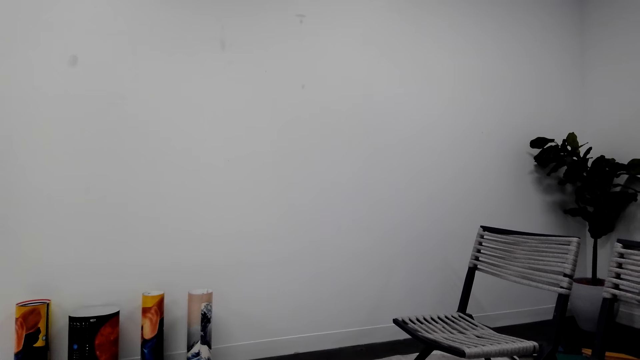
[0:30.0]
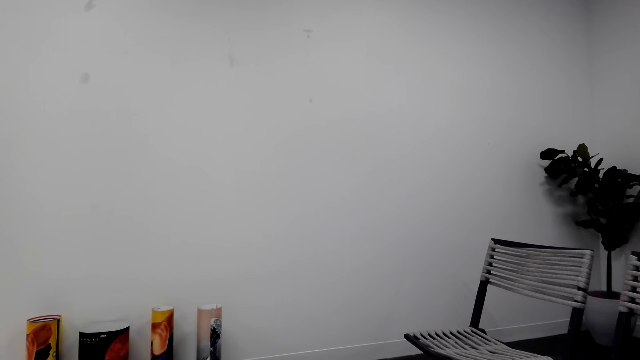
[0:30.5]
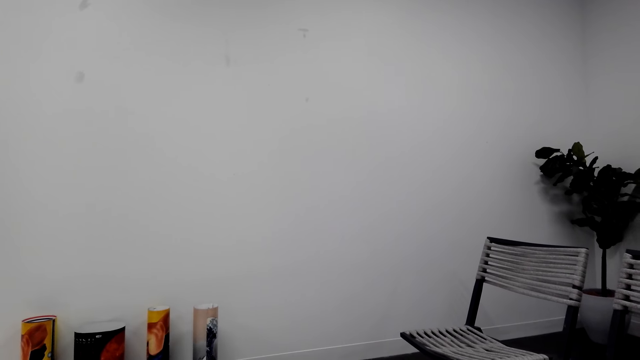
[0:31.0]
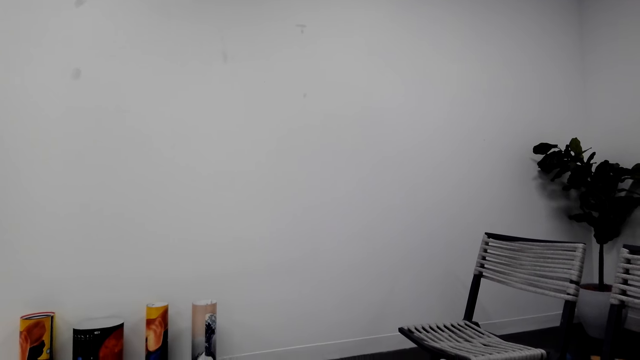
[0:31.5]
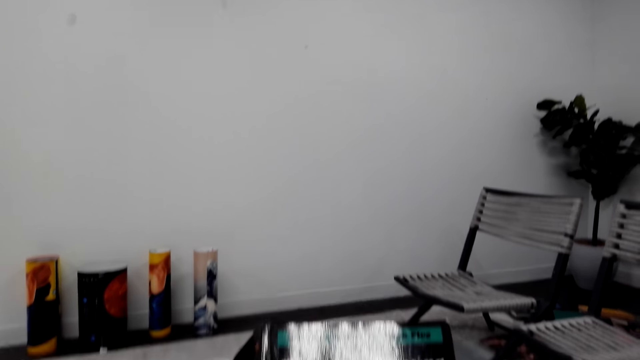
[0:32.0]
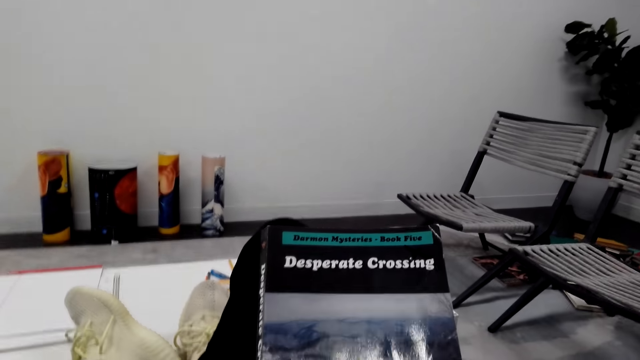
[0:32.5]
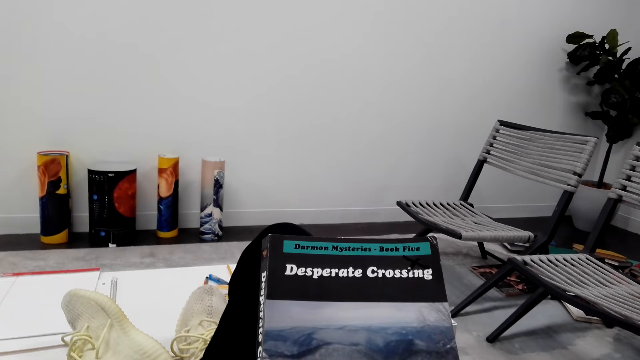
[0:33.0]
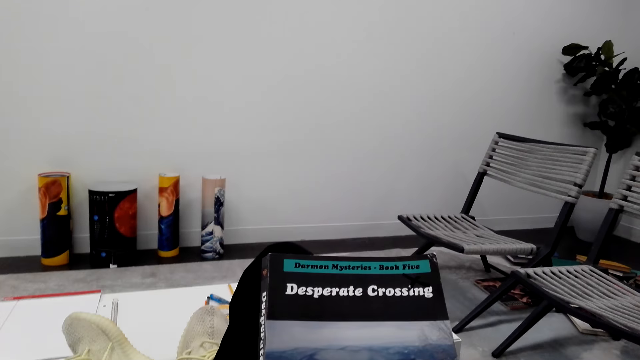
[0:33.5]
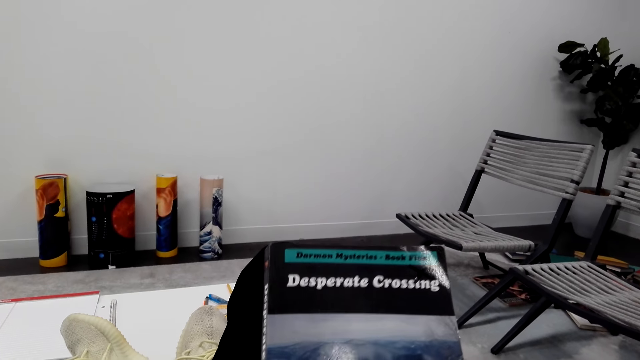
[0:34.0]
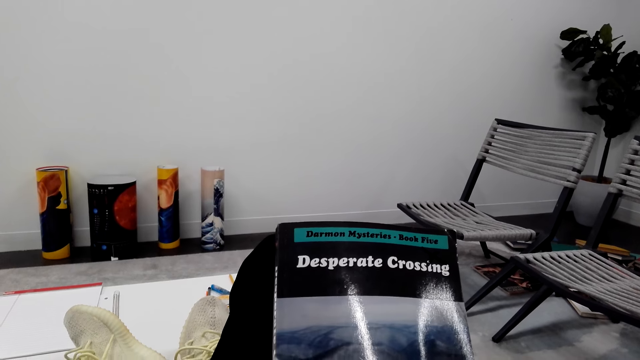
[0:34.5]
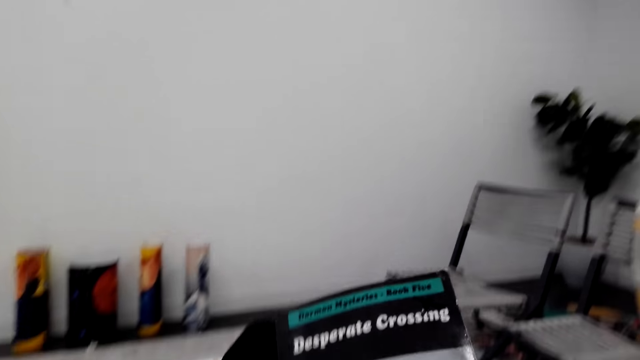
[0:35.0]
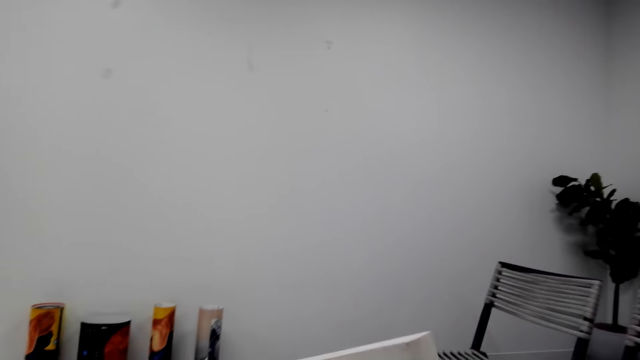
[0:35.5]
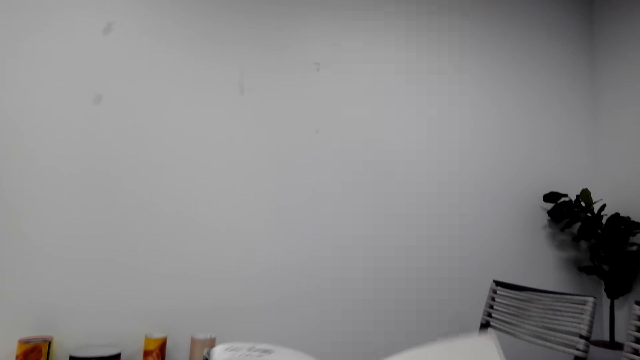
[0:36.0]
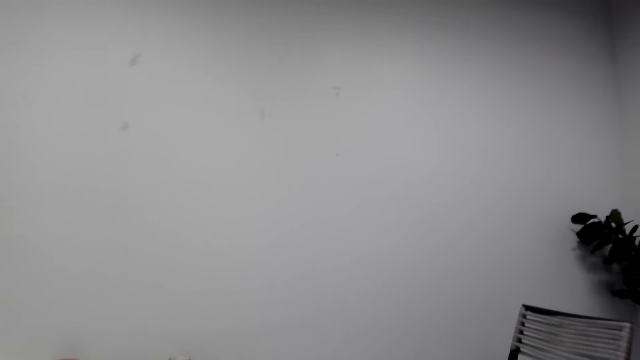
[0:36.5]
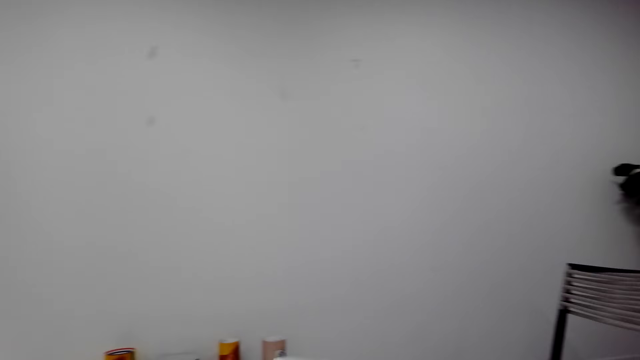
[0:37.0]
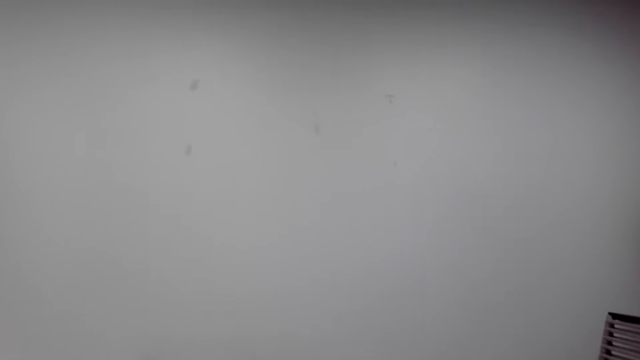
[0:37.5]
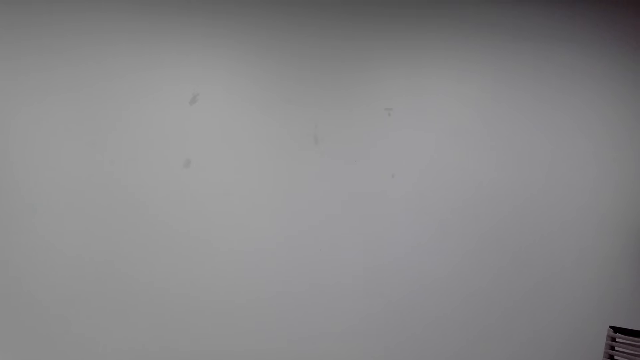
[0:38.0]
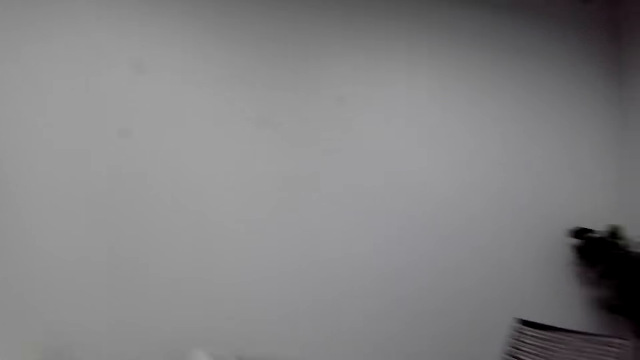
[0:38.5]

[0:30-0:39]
The camera wearer opens the novel. They turn the page.

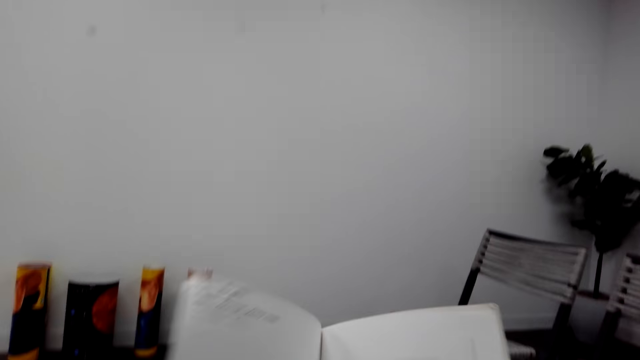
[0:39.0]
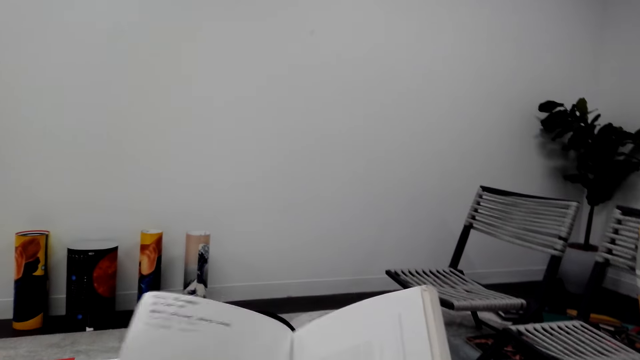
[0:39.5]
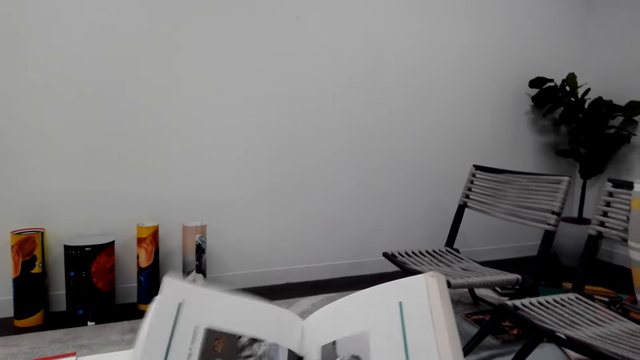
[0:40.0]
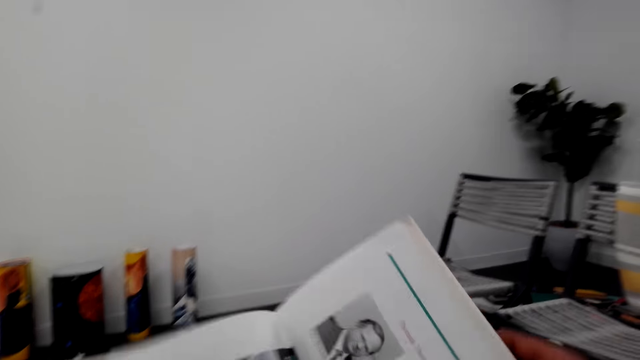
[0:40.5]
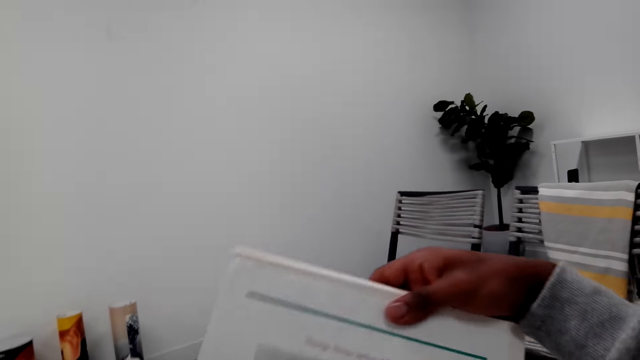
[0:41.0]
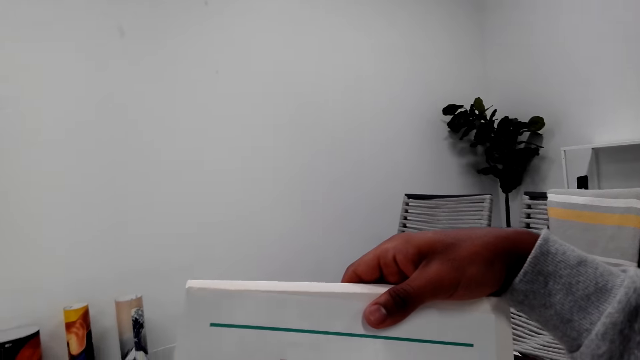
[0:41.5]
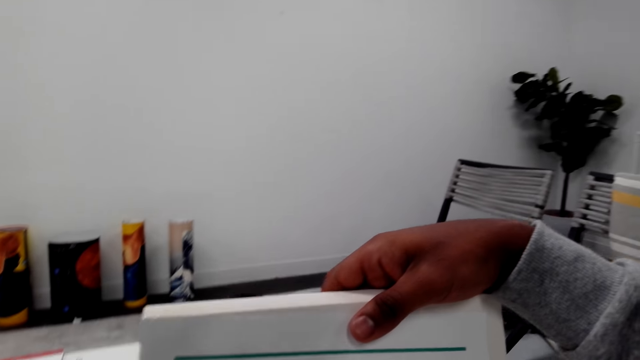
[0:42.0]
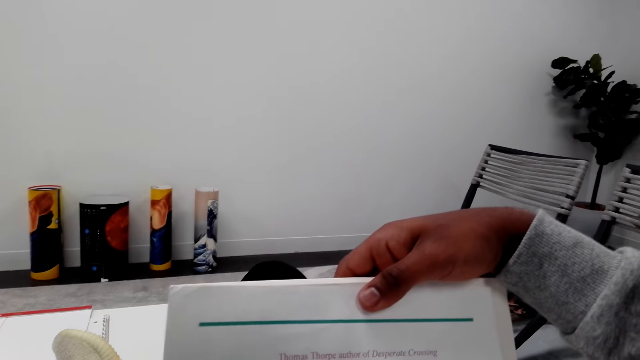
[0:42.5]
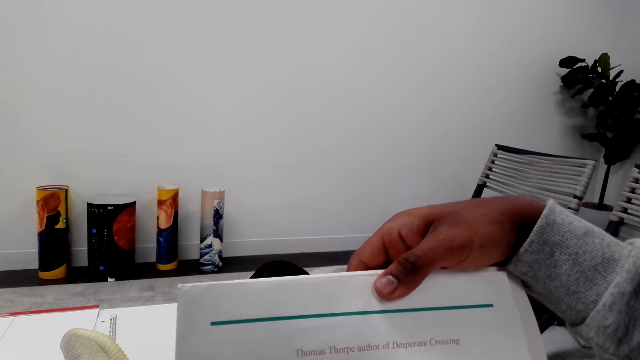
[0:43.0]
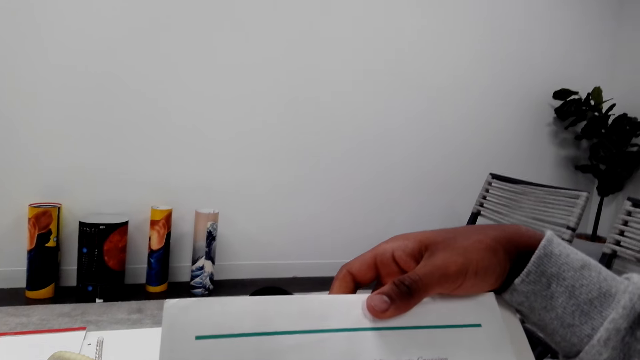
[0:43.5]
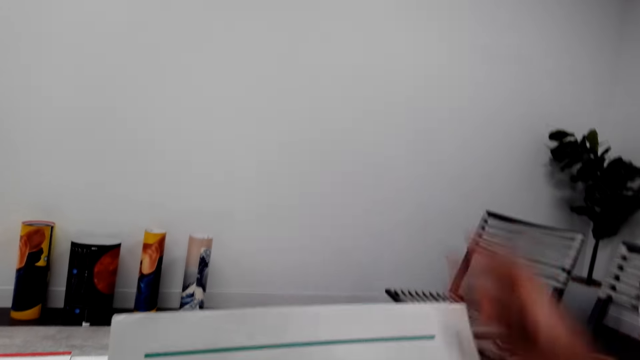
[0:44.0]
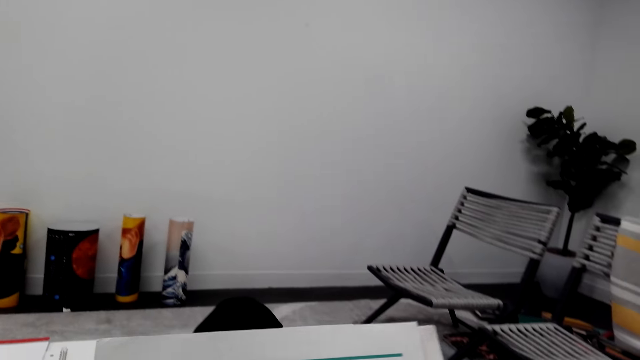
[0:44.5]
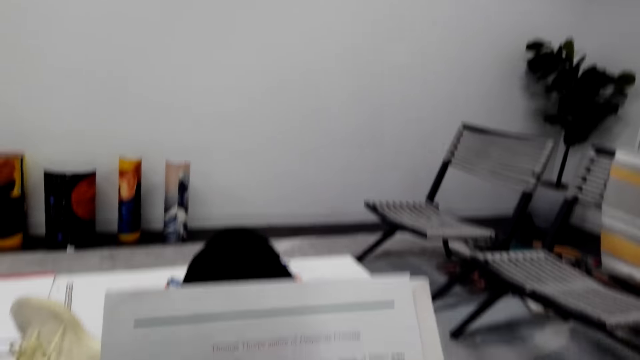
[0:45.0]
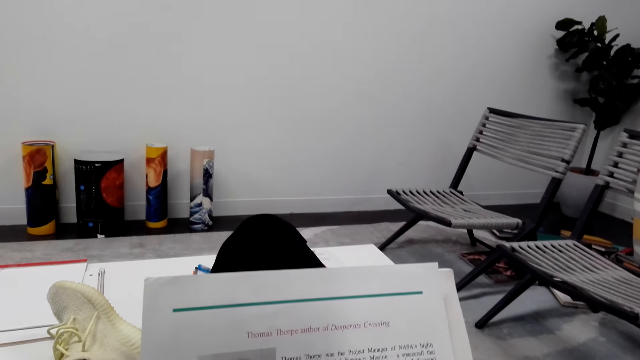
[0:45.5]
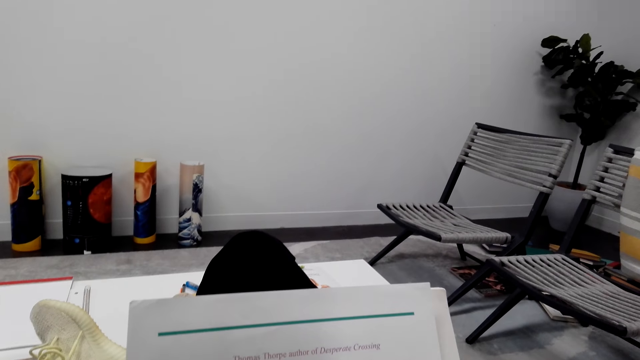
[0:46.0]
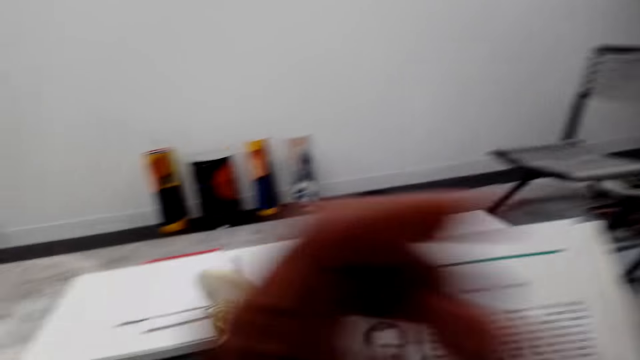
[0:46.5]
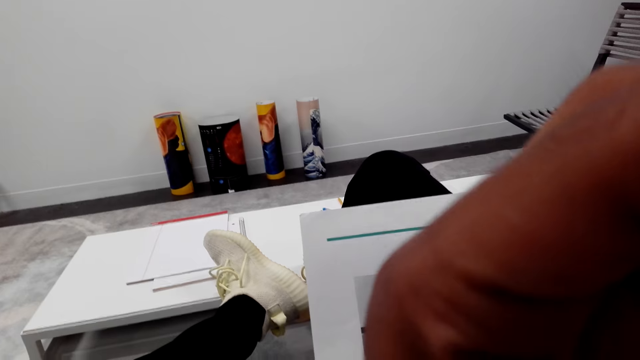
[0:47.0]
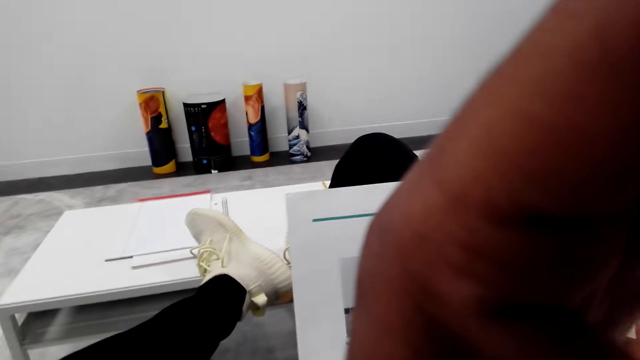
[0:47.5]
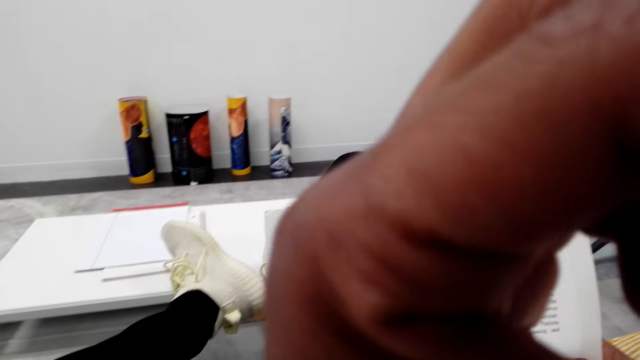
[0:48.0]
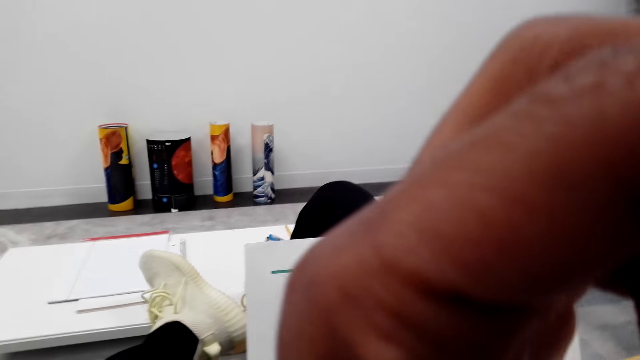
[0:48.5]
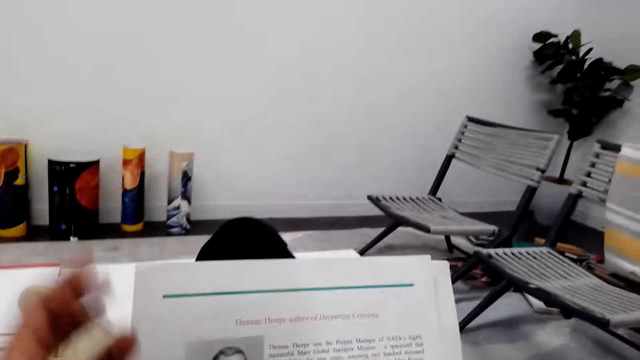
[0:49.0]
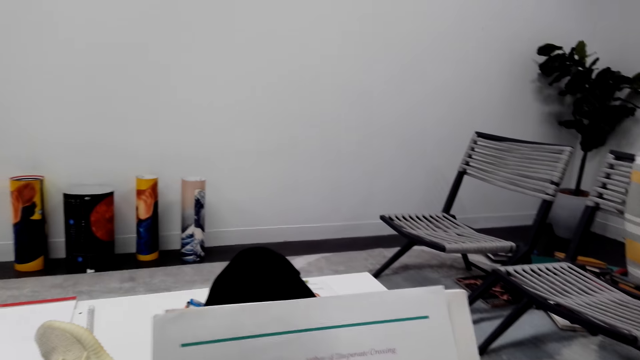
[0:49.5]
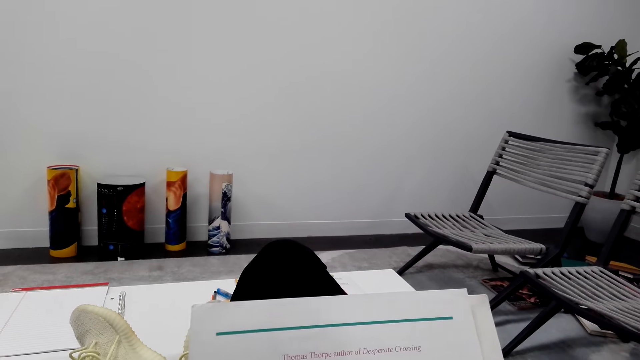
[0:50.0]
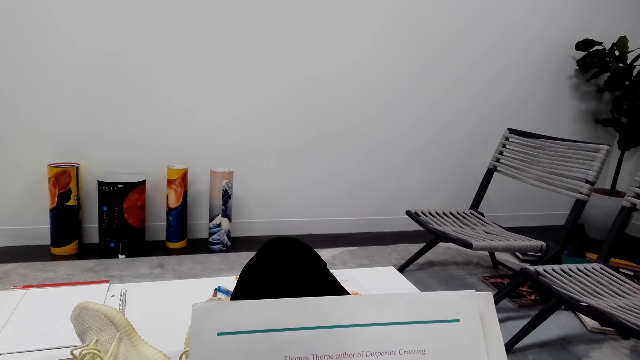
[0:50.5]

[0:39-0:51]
The camera wearer peruses the novel. They turn the novel. They read the novel. They hold the novel well. They read the novel. They adjust the head camera. They lower a hand. They read the novel.
